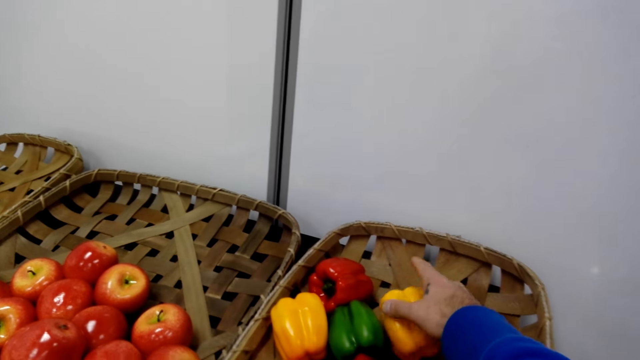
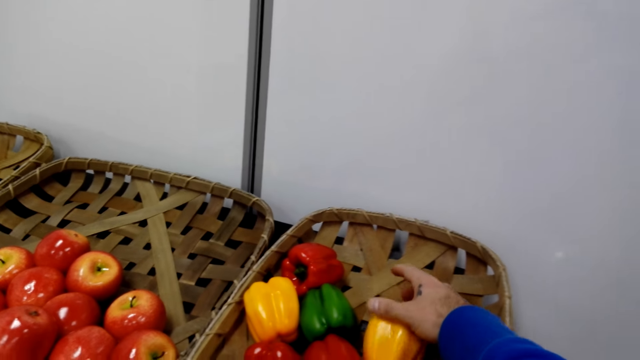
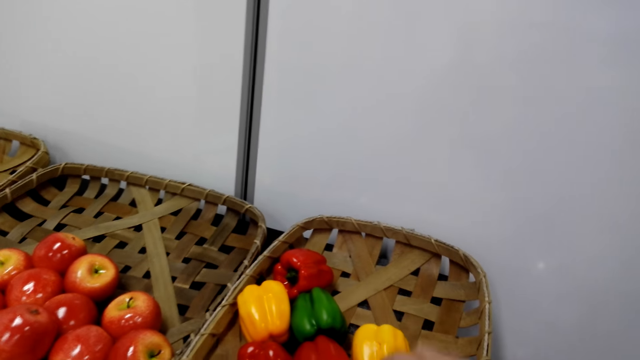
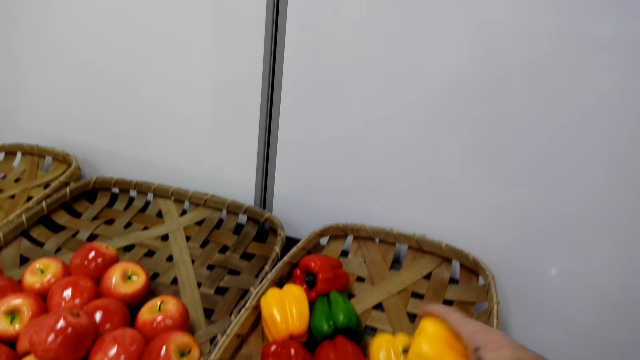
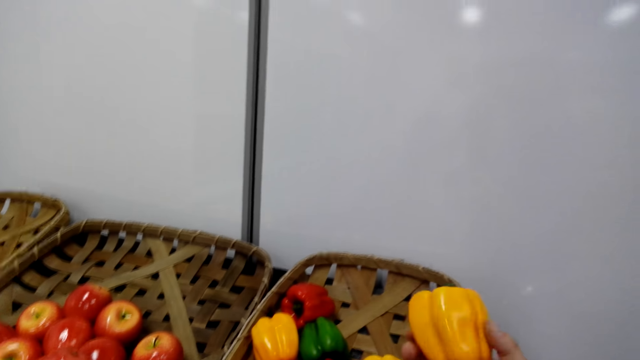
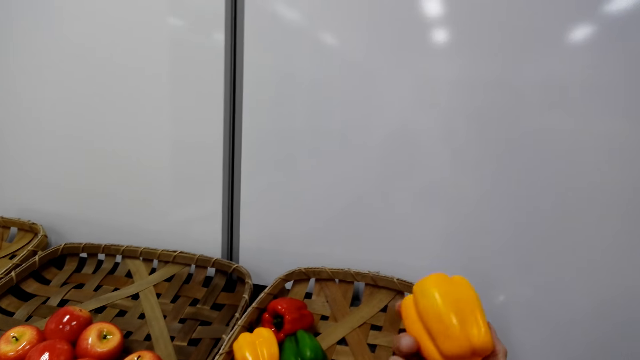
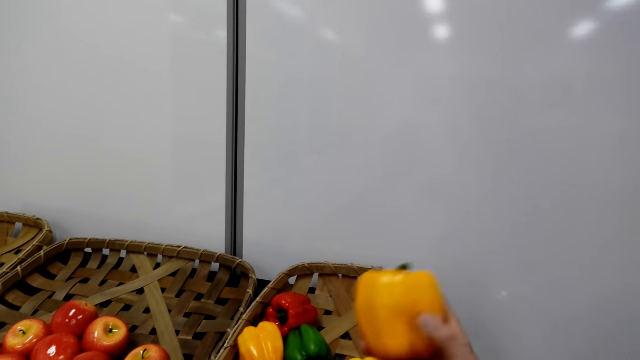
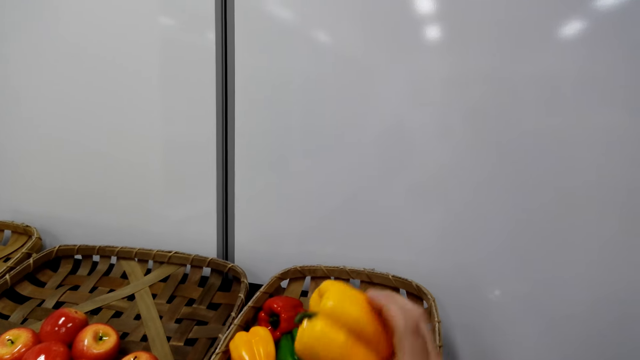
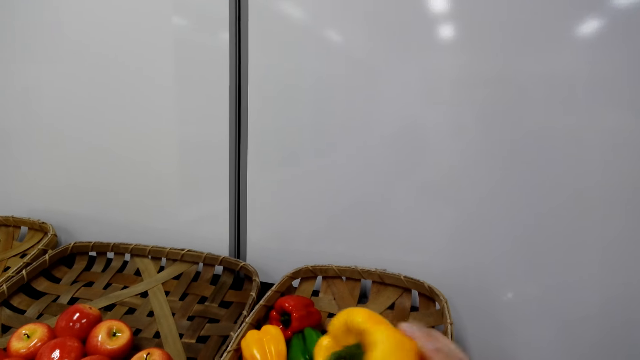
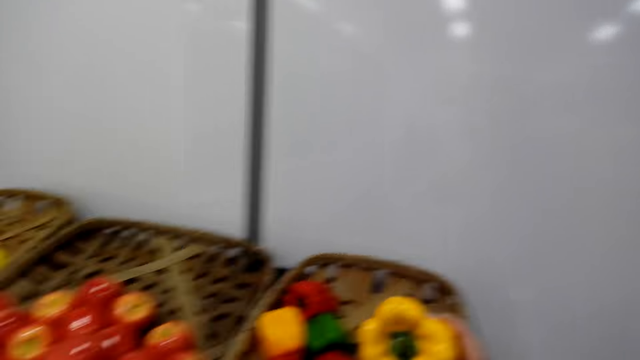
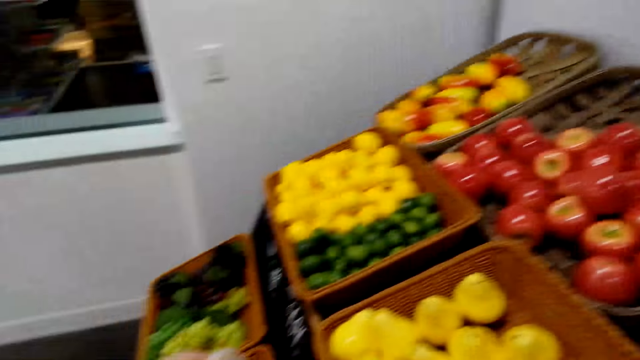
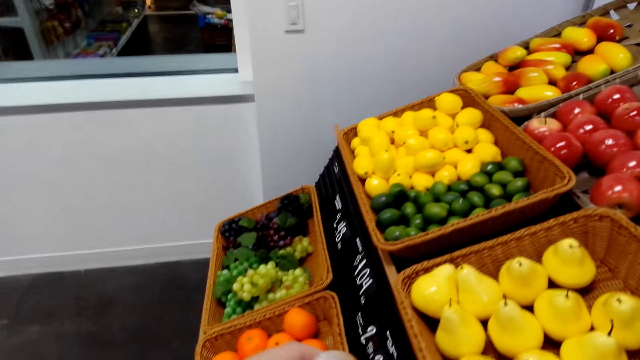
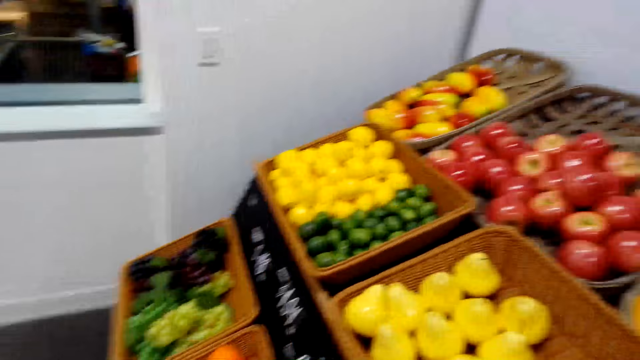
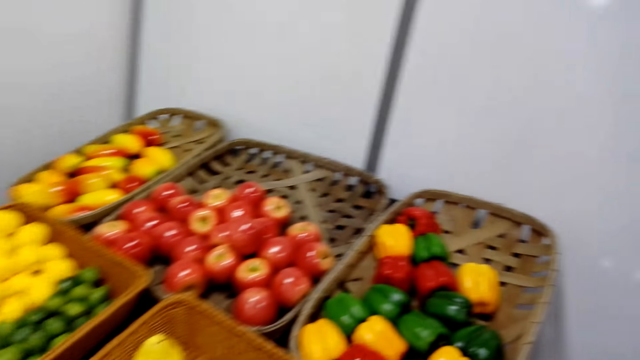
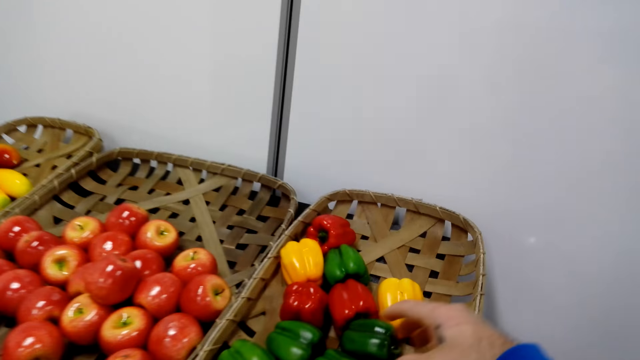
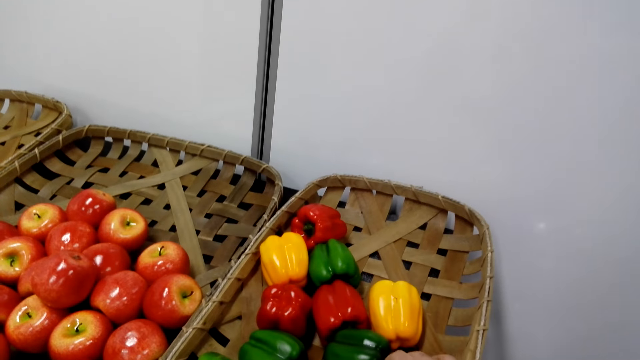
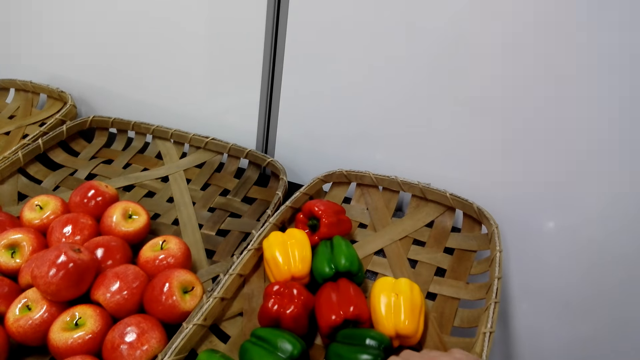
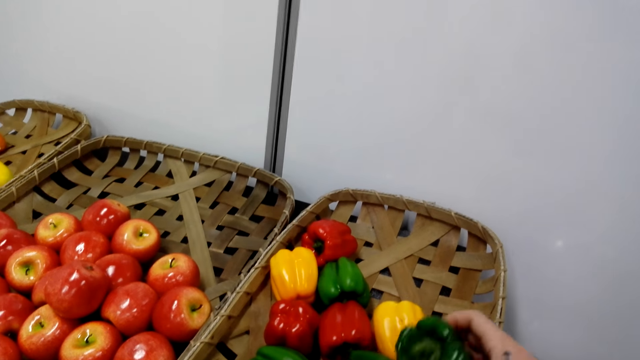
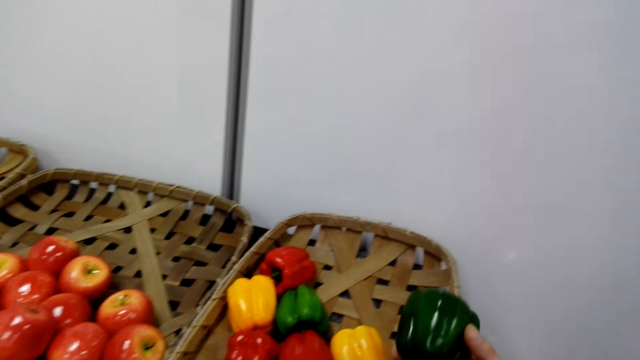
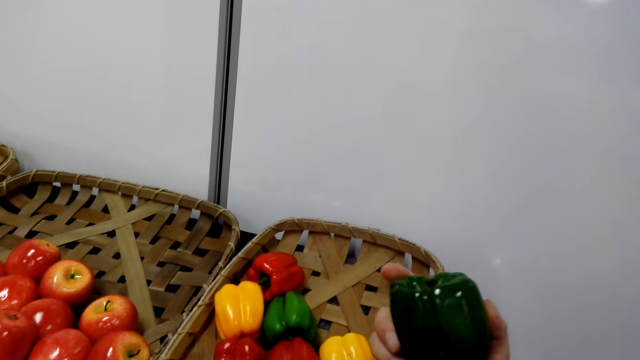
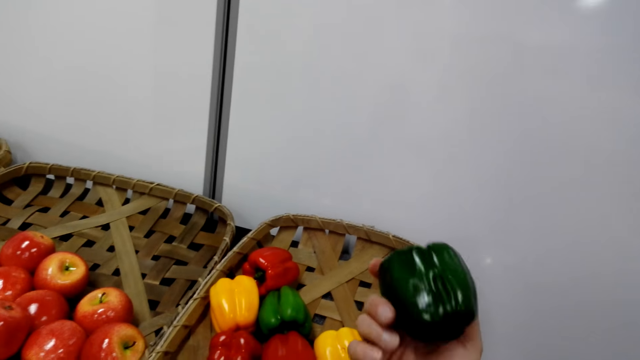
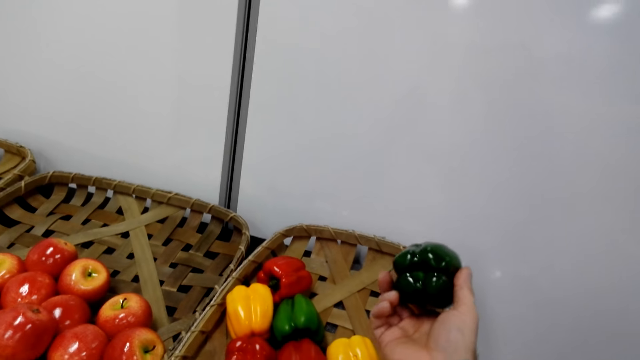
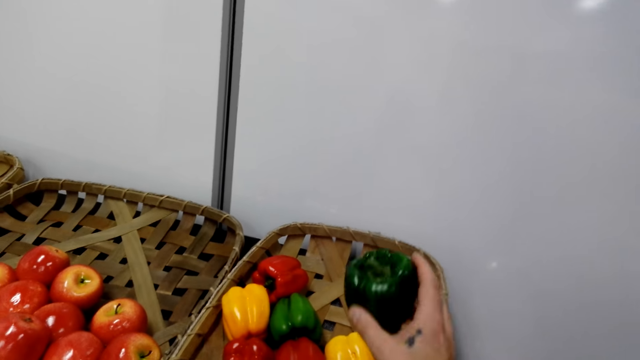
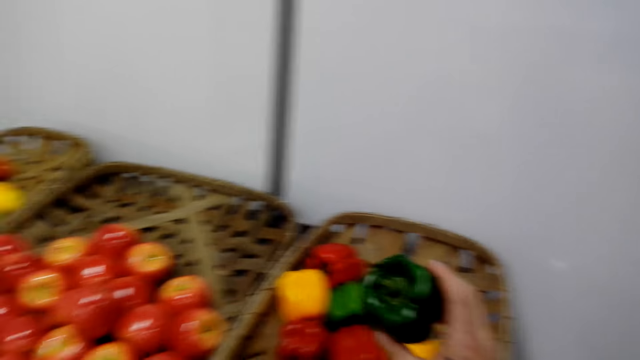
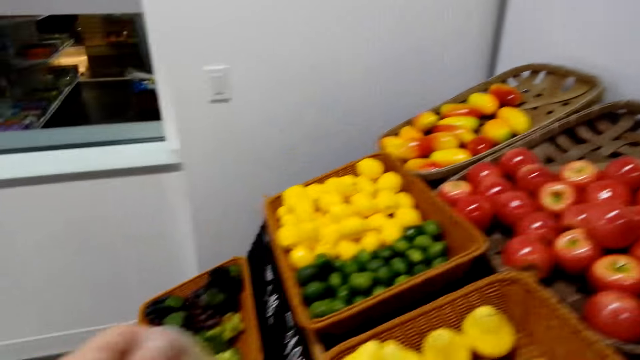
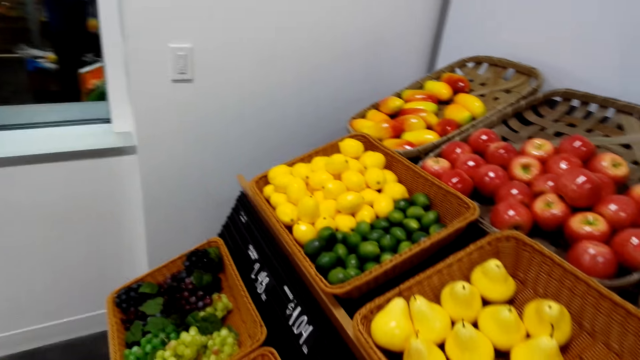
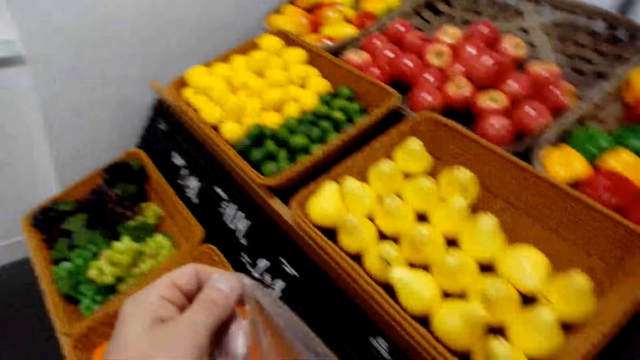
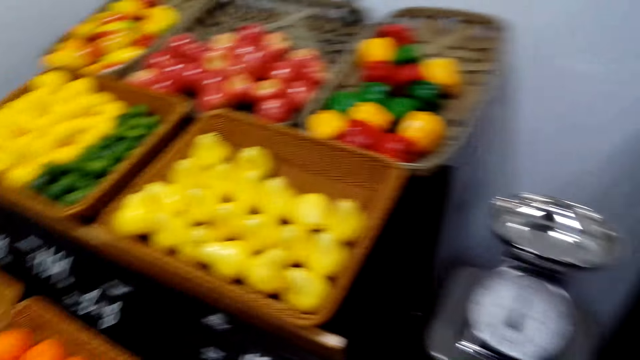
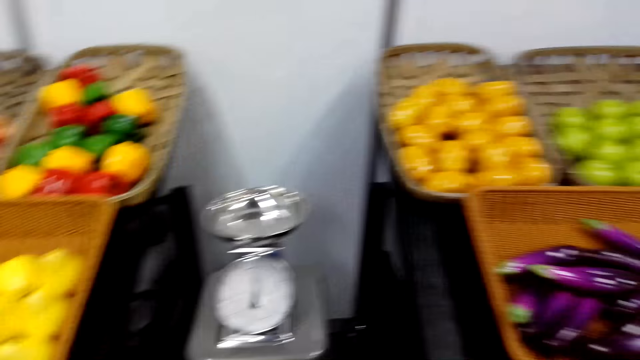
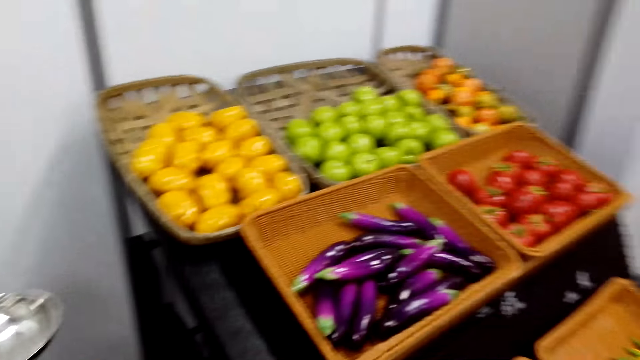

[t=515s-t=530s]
The camera wearer drops the pepper. They take another pepper. They examine the pepper. They put the pepper in the paper. They pick the pepper from the basket. They sample the pepper. They put the pepper in the paper.

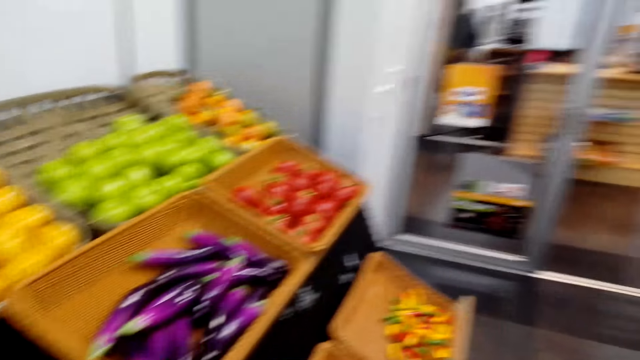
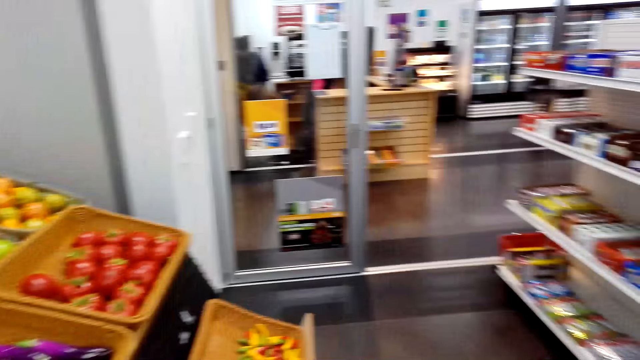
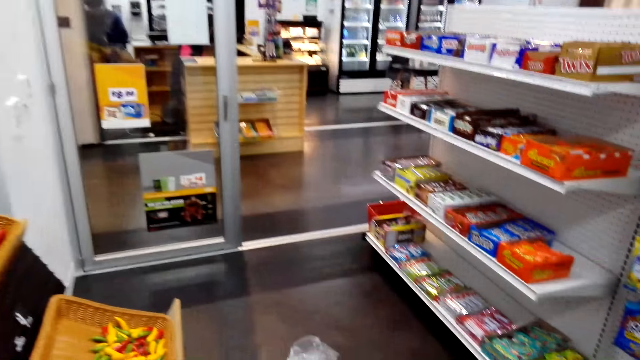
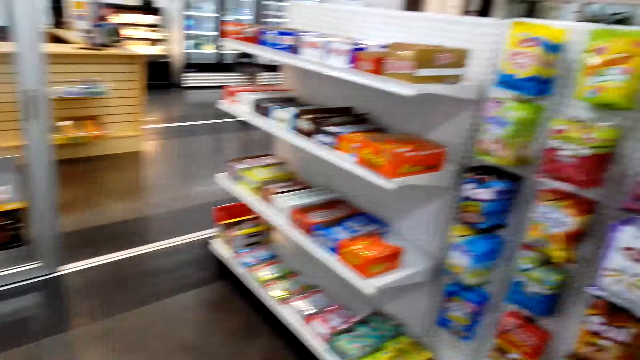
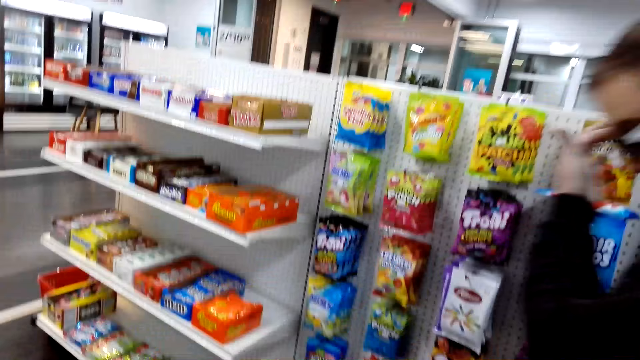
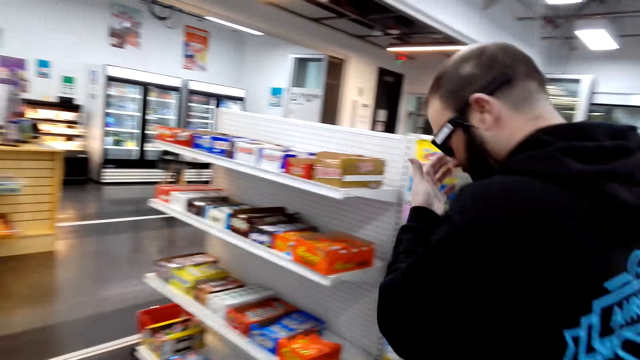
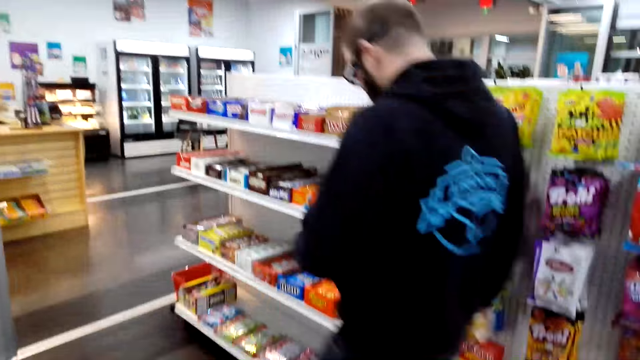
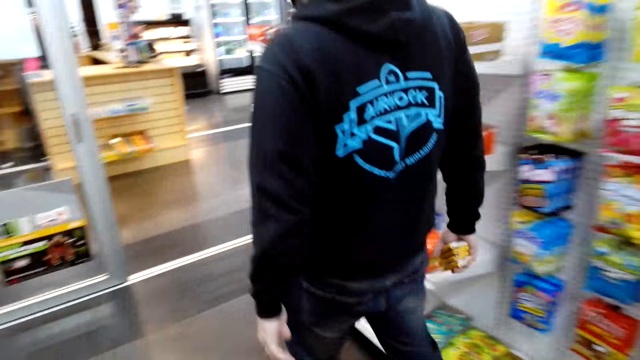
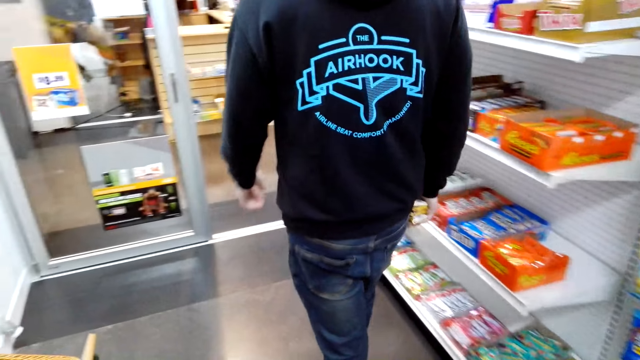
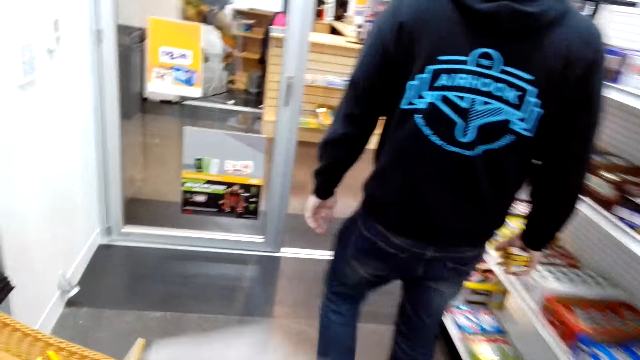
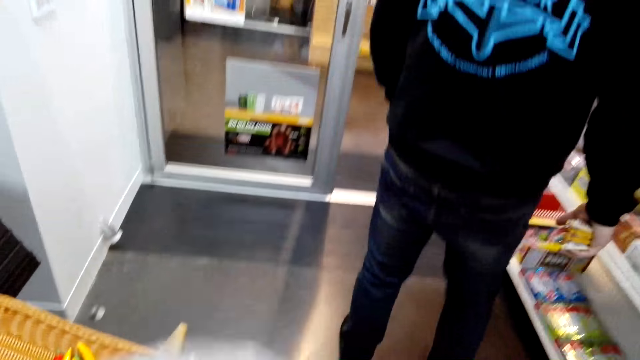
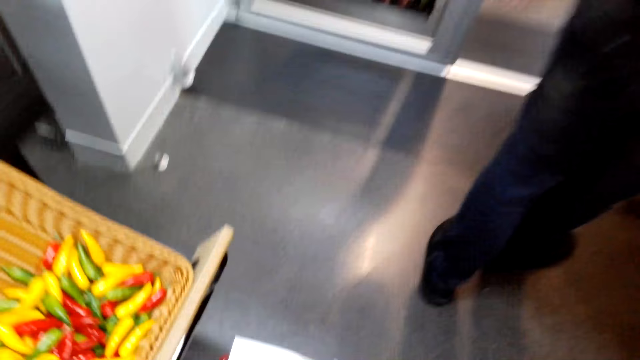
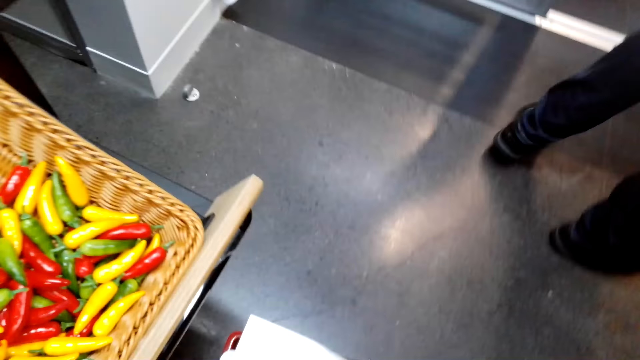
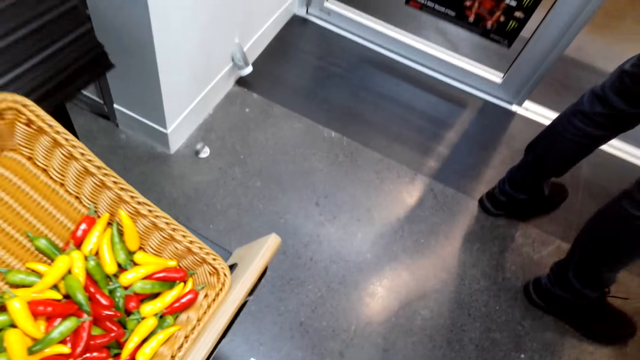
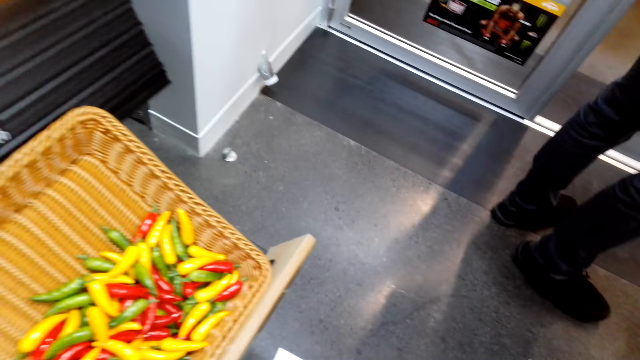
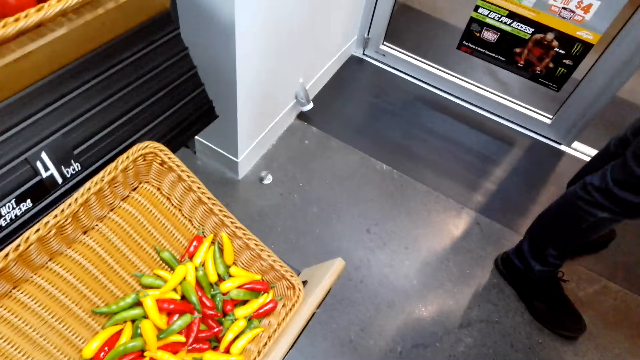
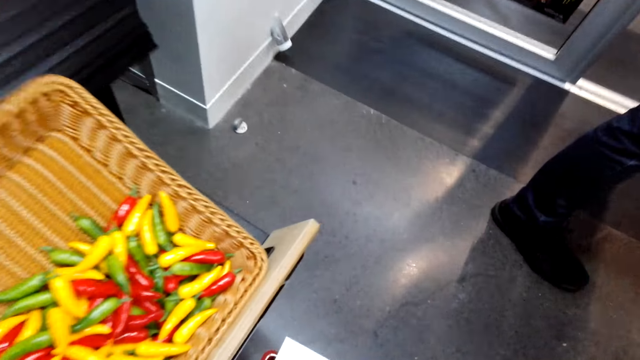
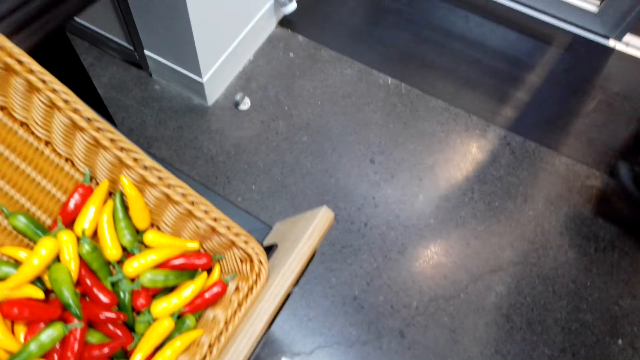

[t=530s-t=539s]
The camera wearer walks around the room. They look around. A person walks around. The camera wearer folds the paper. They do something.
